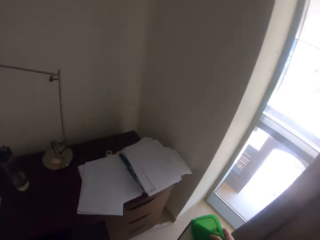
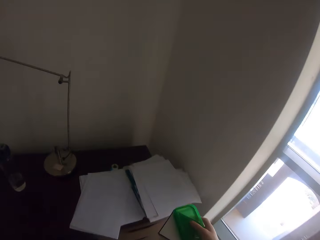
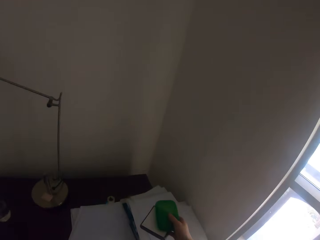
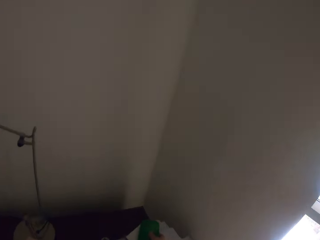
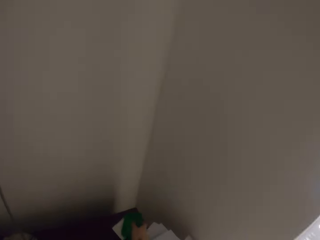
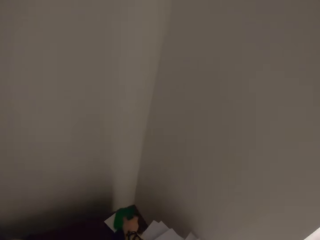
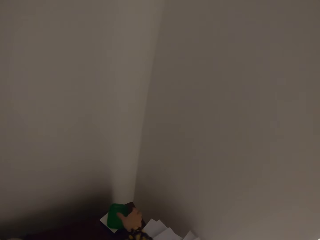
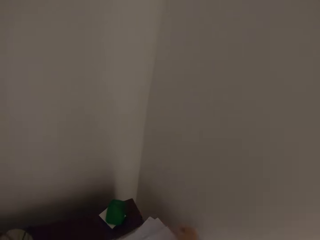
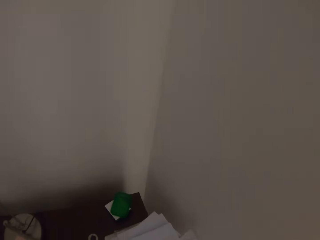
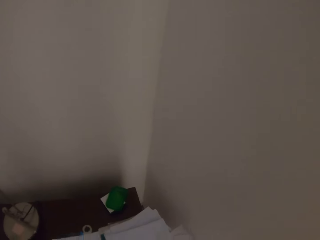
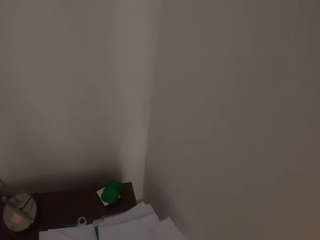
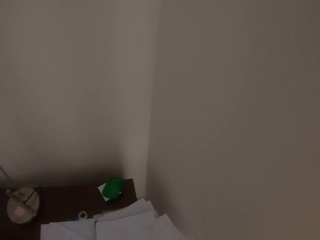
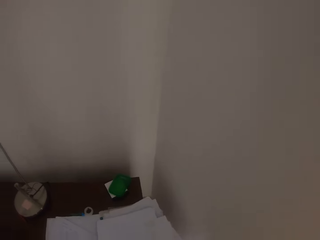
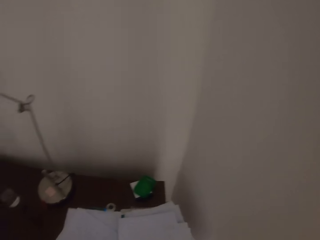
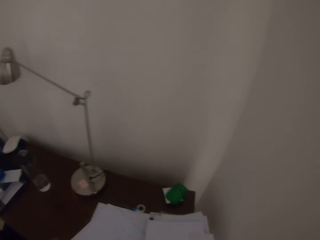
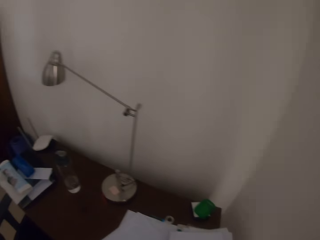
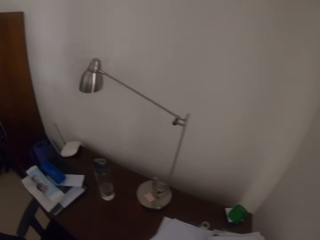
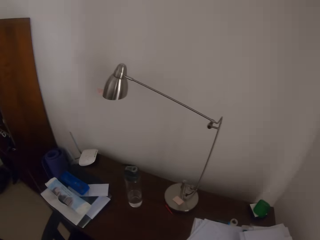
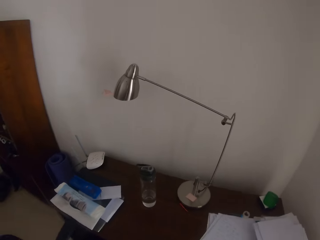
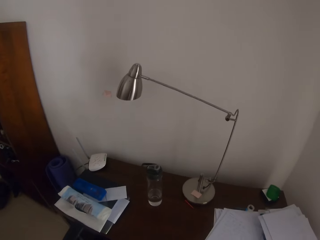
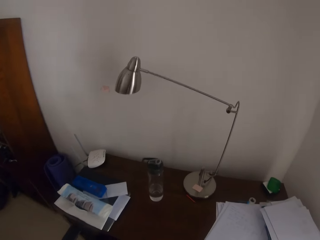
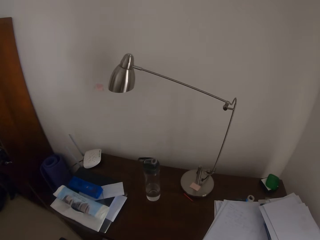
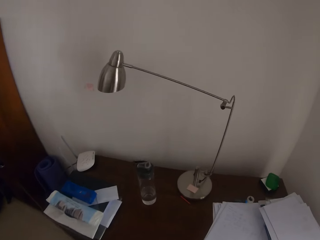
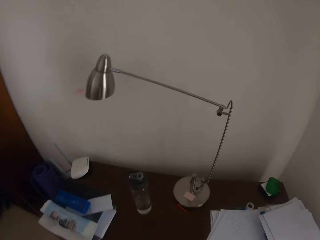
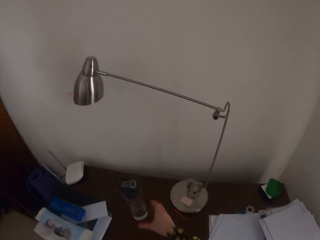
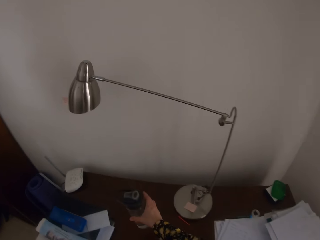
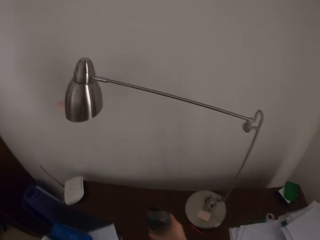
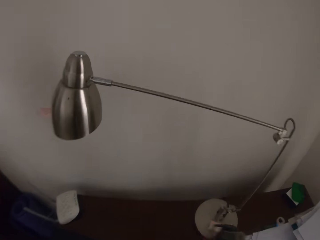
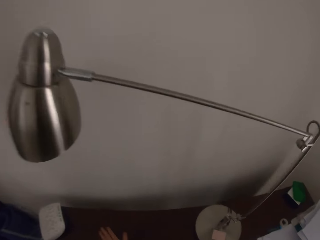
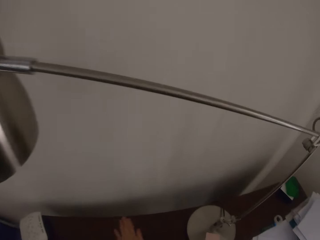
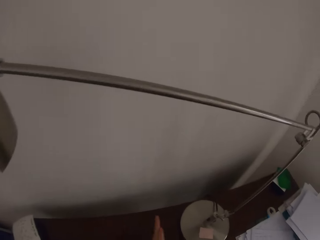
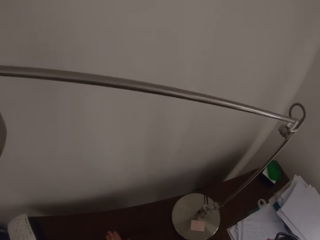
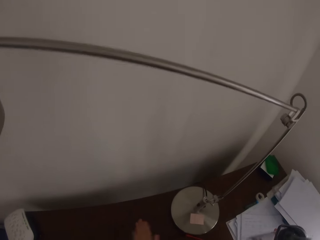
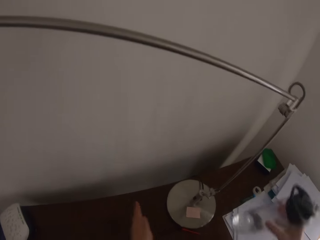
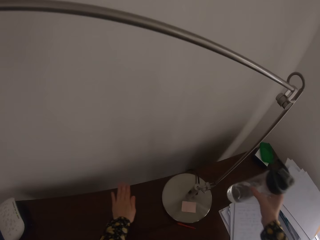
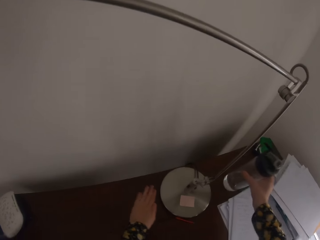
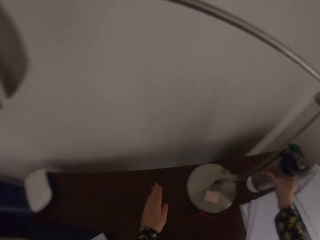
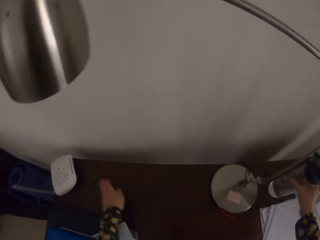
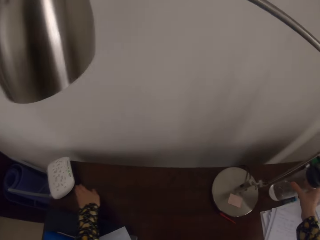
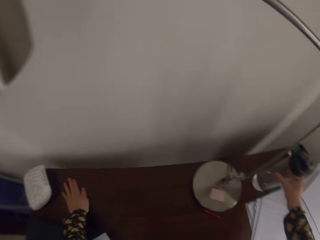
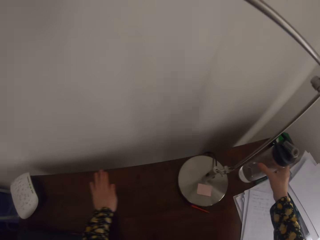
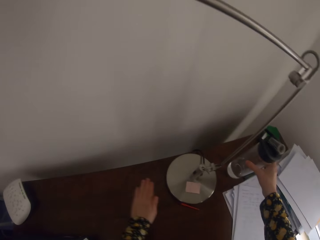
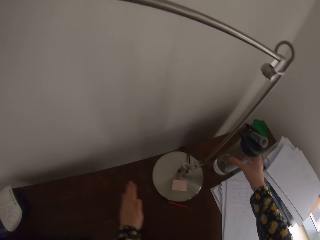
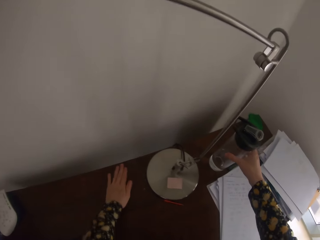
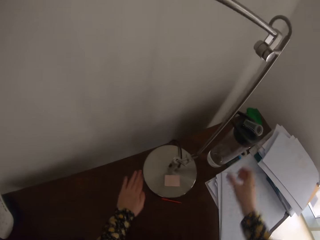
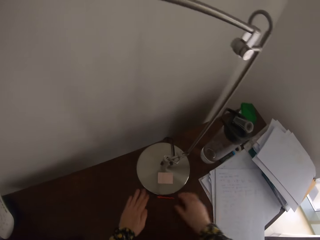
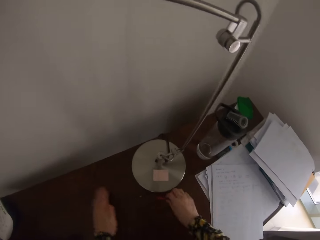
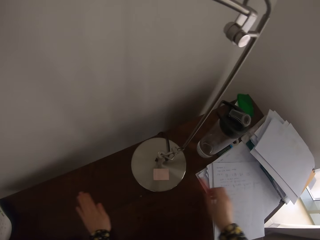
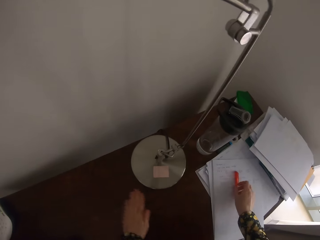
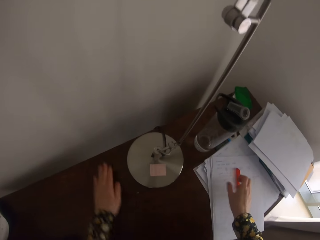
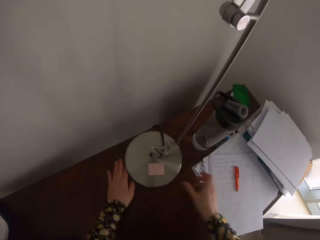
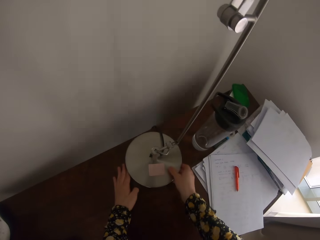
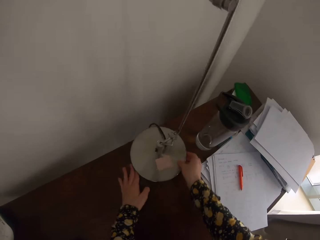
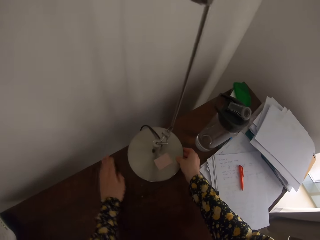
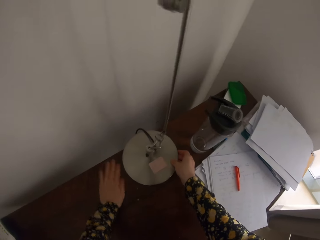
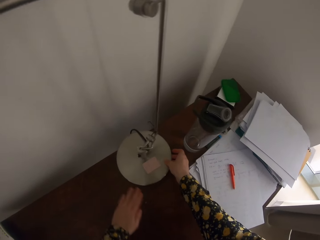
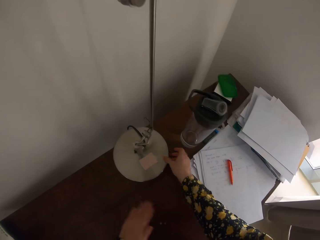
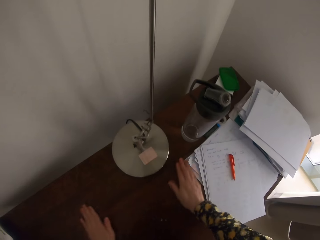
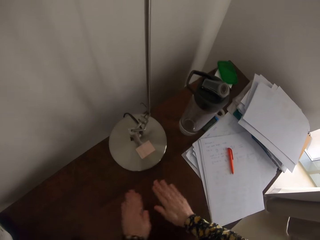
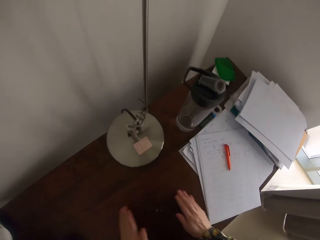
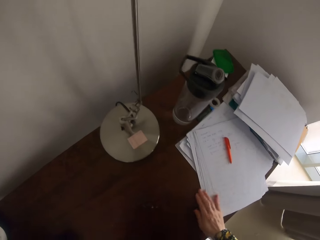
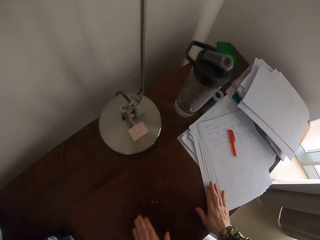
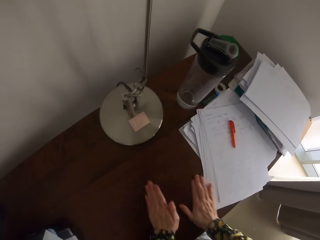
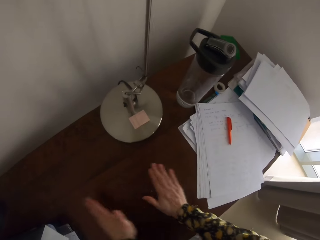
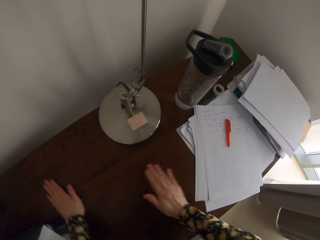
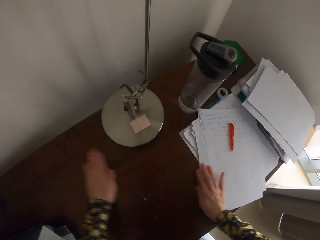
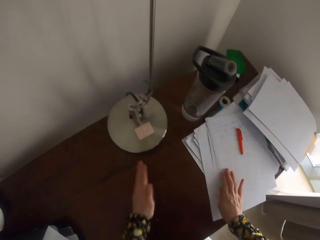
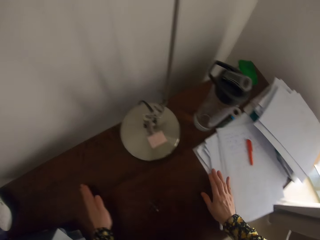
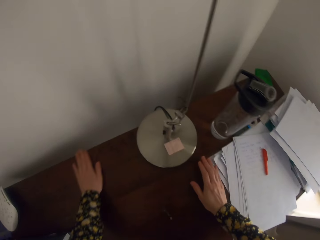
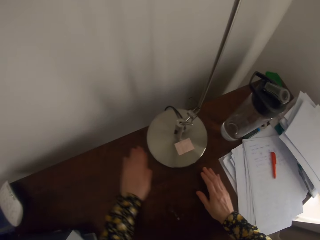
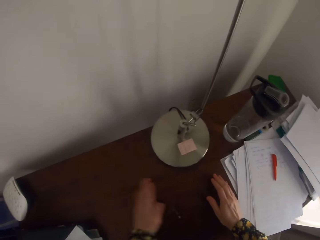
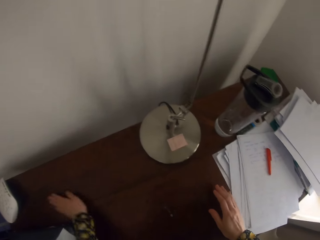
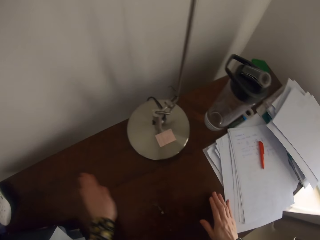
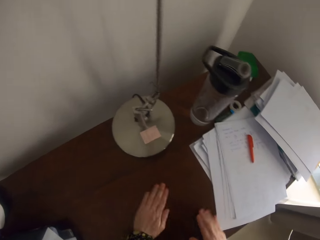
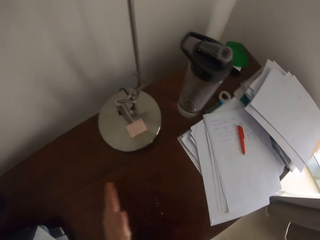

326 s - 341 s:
The camera wearer puts the tin lid on the other side of the table. They move the papers. They hold the bottle. They take the water bottle. They put the water bottle aside. They wipe the desk. They pick up the pen and put down the pen. They remove dust from the table. They move the table lamp. They gather the dust on the table.

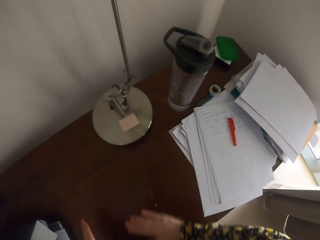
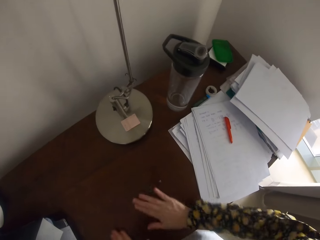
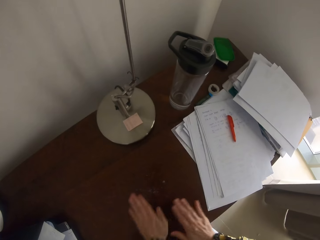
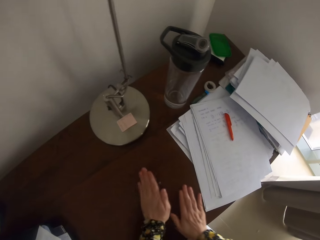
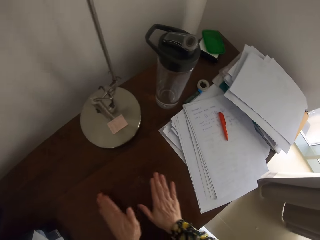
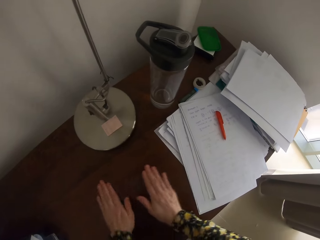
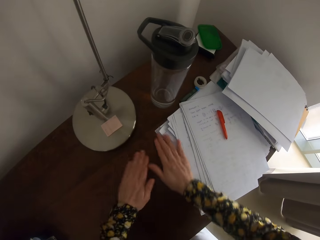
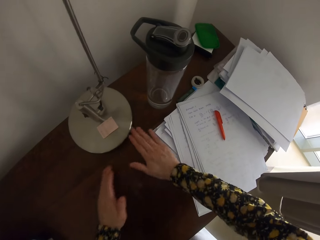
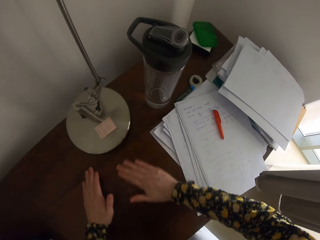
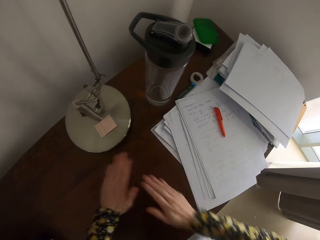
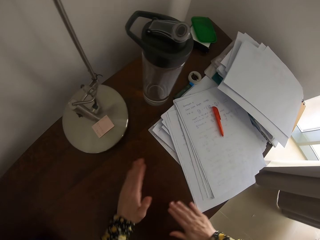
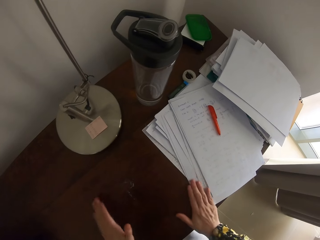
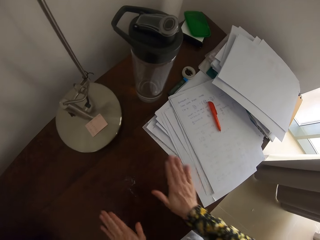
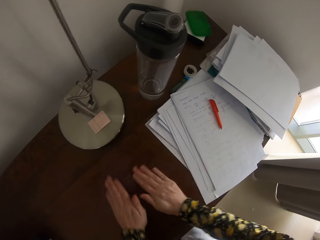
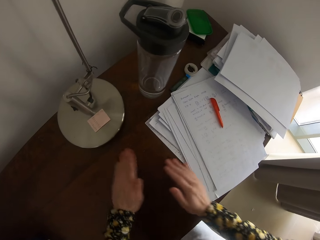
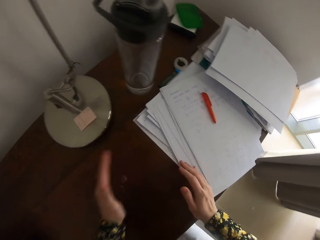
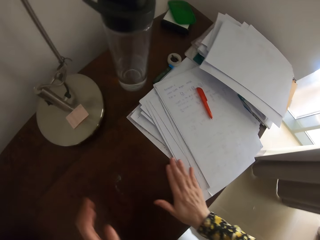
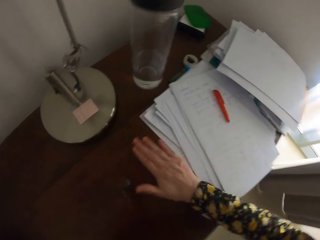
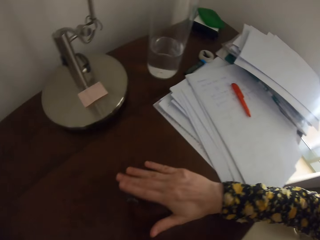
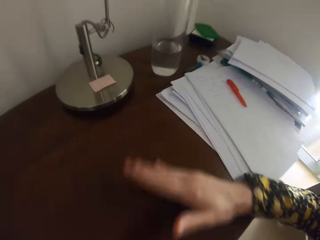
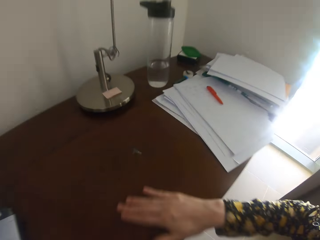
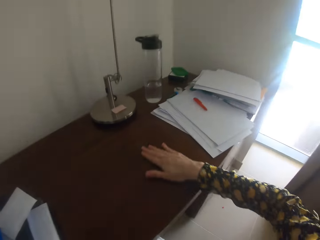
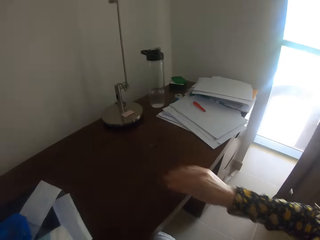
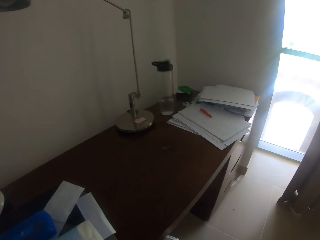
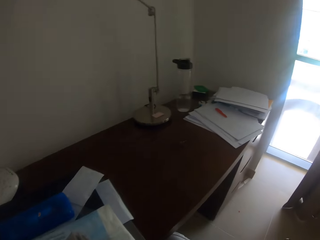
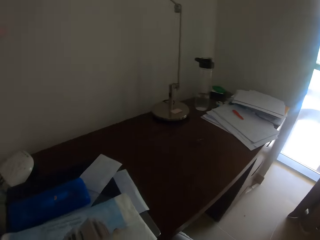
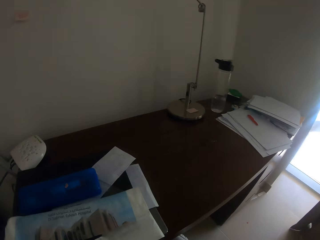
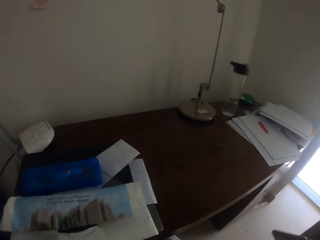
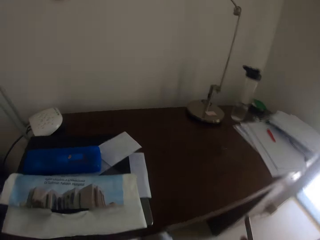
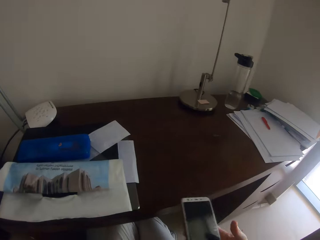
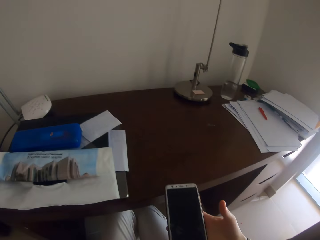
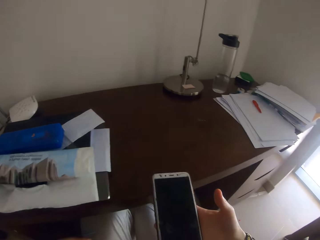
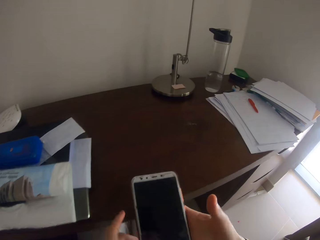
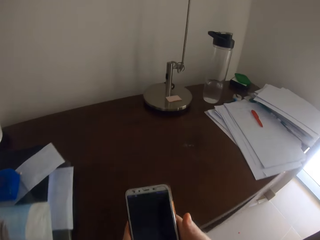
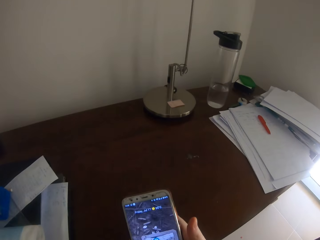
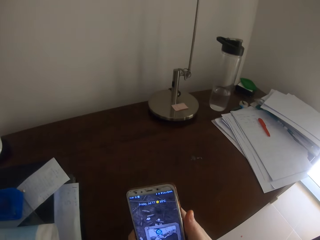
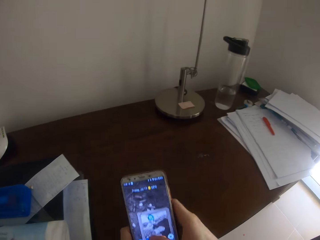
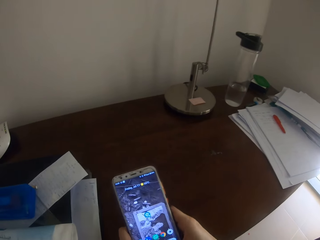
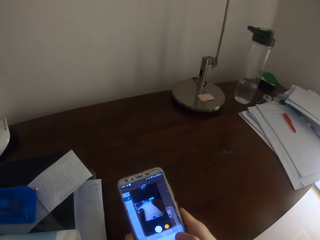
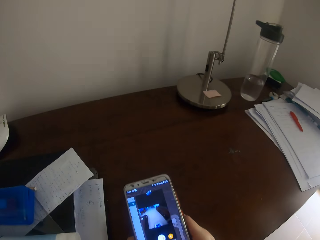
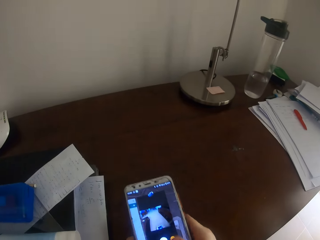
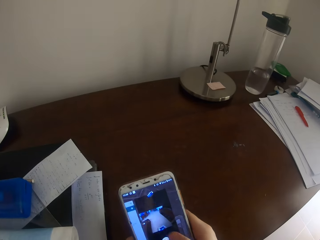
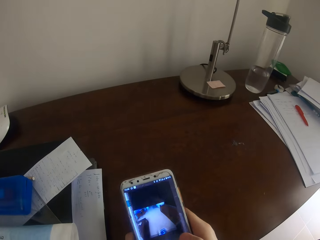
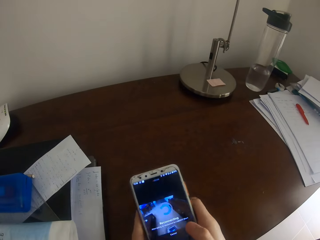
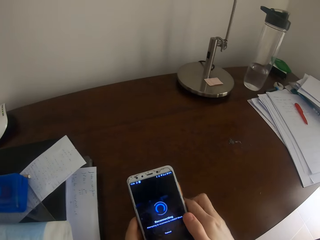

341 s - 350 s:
The camera wearer sits on the chair. They hold the phone. They use the phone. They dial the phone.
